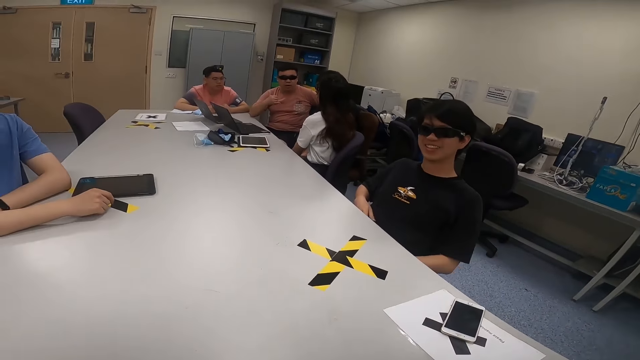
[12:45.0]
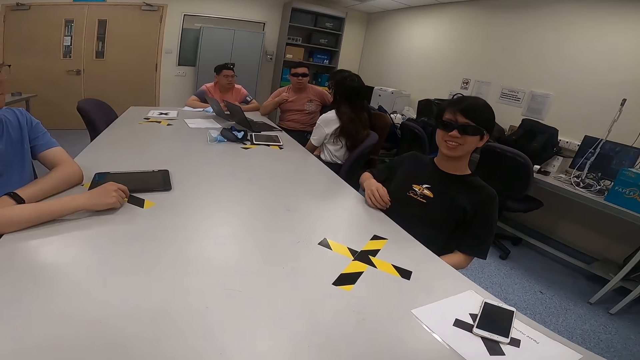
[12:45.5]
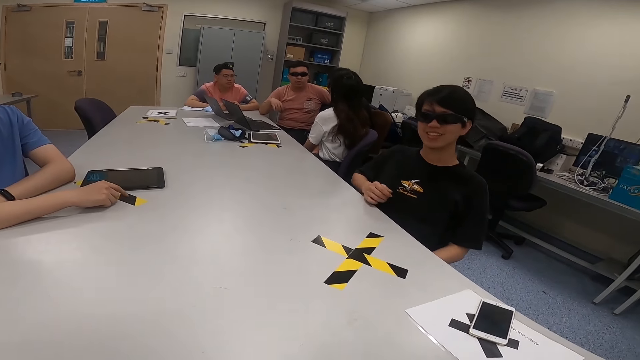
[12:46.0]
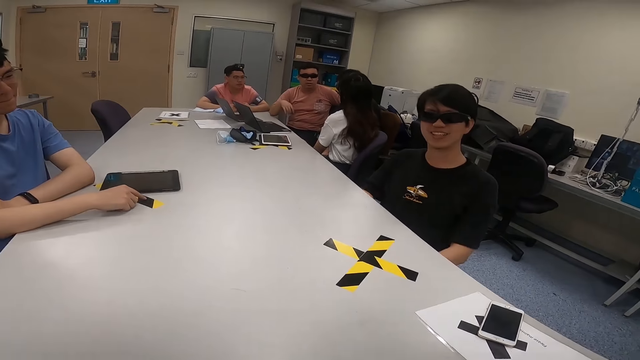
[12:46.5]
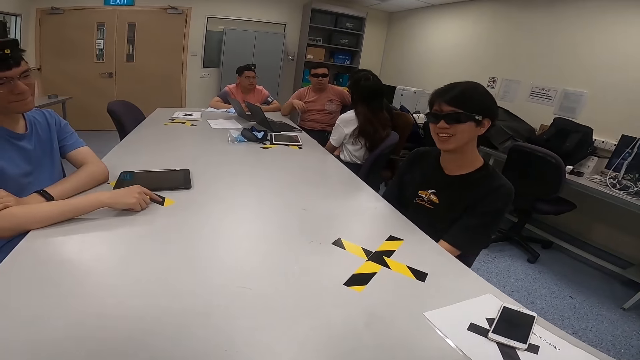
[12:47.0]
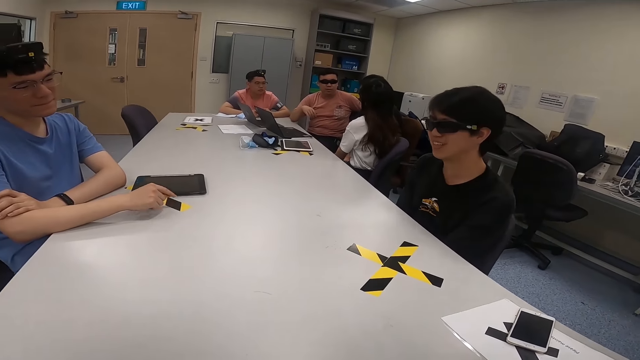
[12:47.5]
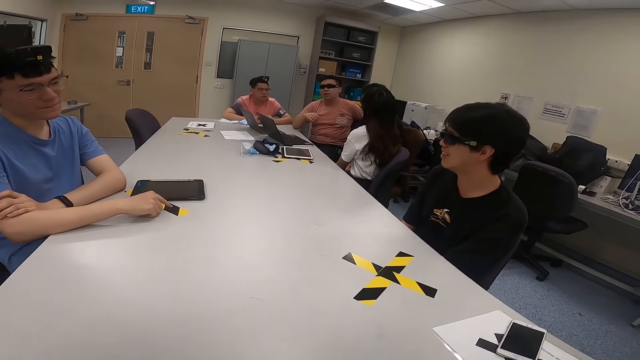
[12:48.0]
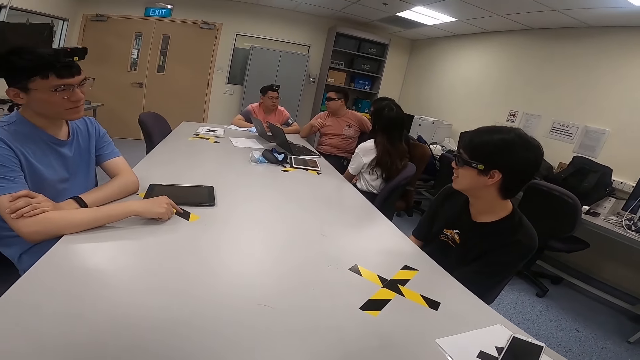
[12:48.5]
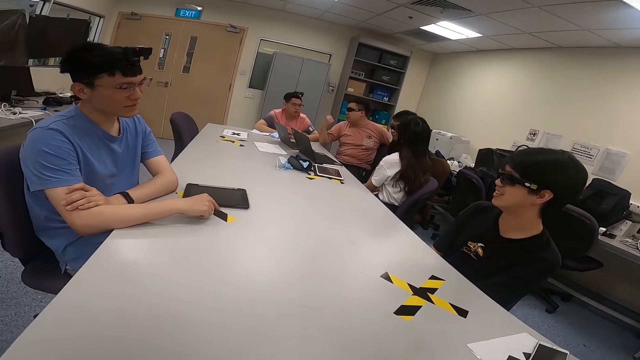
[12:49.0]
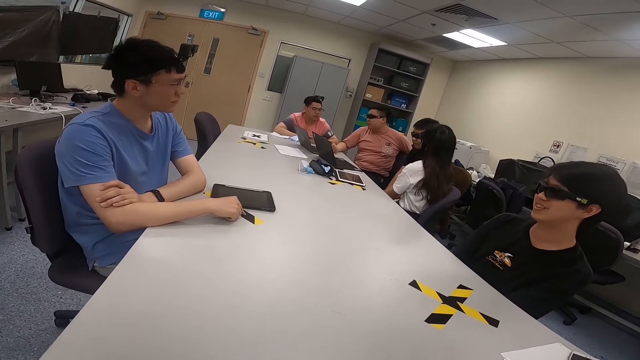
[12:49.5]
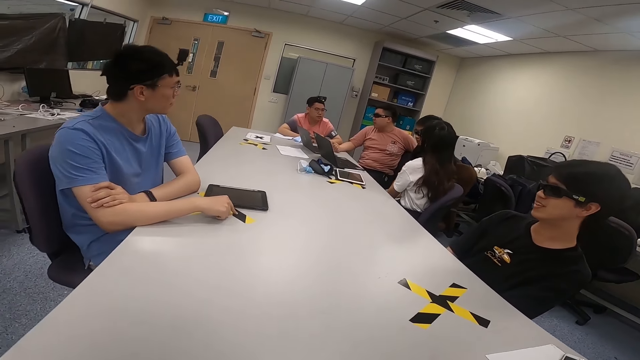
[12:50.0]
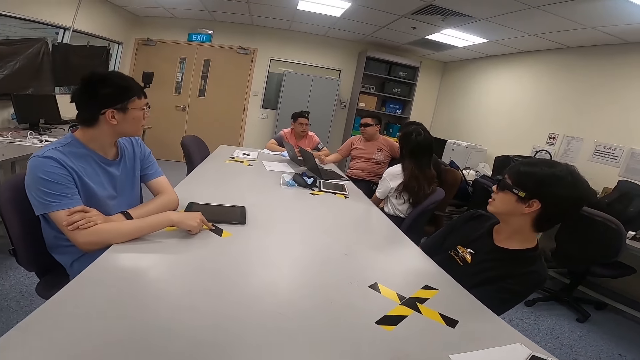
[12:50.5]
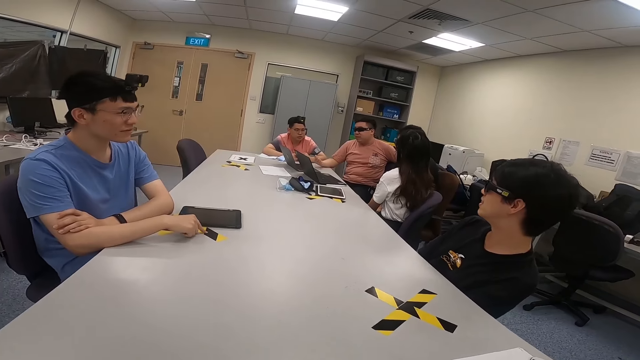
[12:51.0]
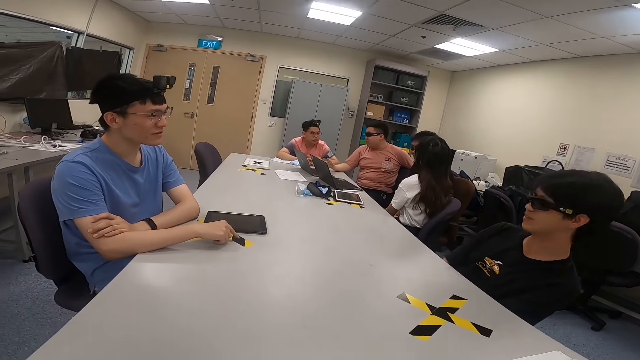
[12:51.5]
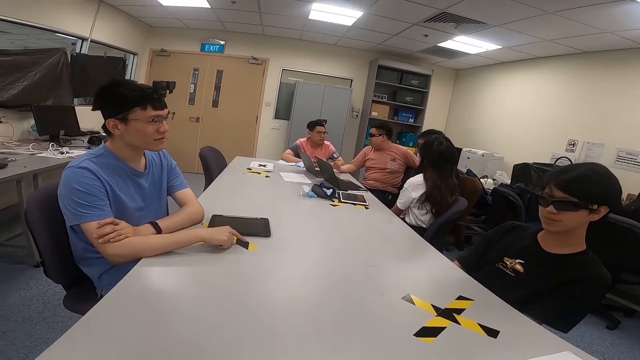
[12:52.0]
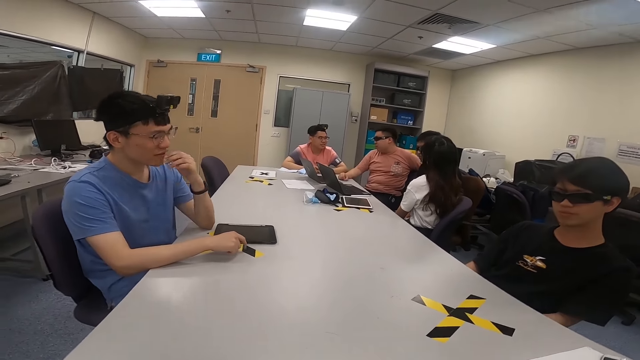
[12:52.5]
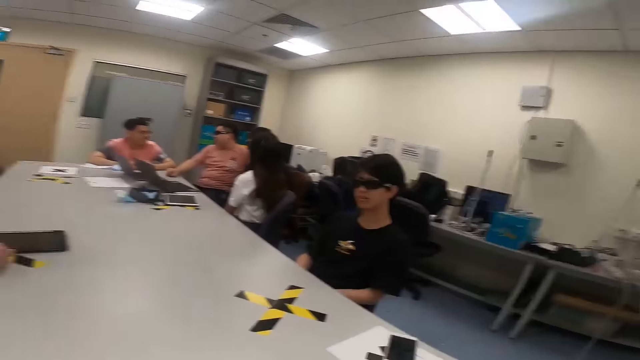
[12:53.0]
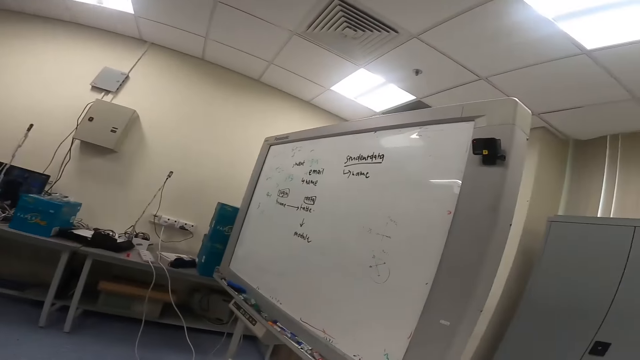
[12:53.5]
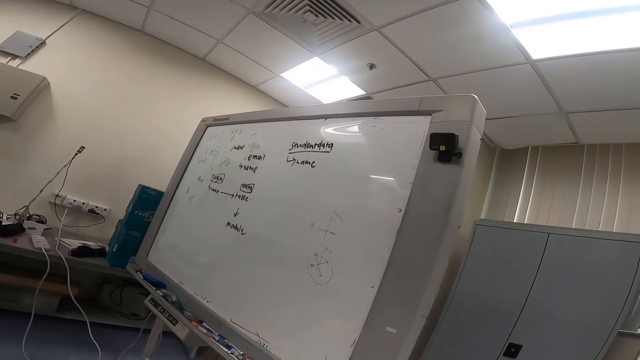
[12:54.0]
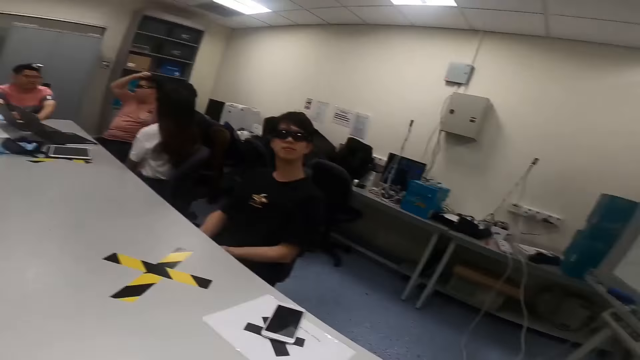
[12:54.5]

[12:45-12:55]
A man holds his arms. A second man puts his hands on the table and removes his hands on the table. A third man moves his hand. The first man taps the table with his fingers. The third man looks at a person. The first man looks to his left. The second man looks to his right. The camera wearer looks at the first man. The first man looks at the second man. The first man touches his nose and holds his mouth. The camera wearer looks at the whiteboard.

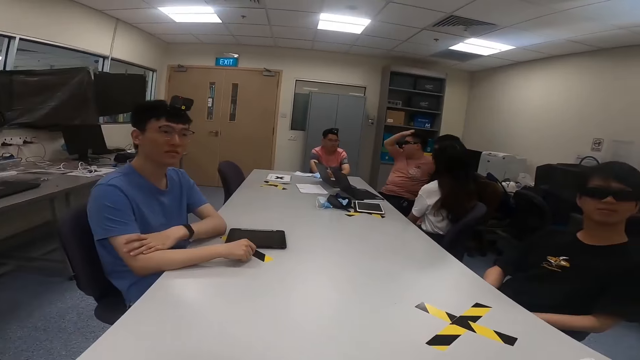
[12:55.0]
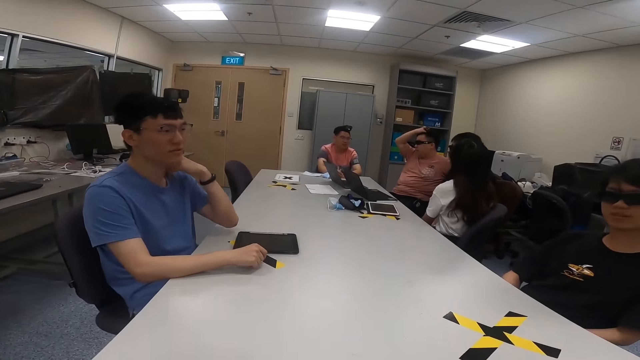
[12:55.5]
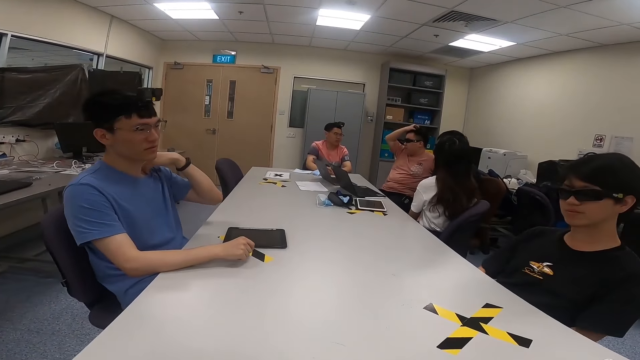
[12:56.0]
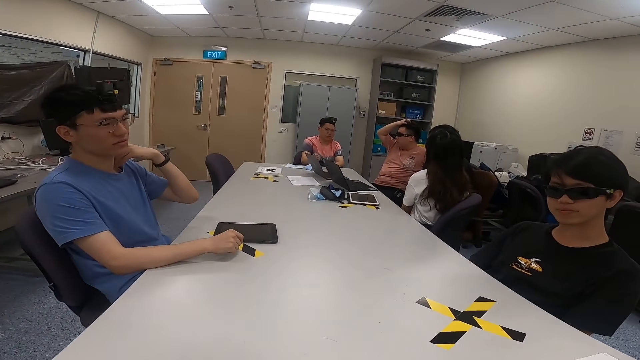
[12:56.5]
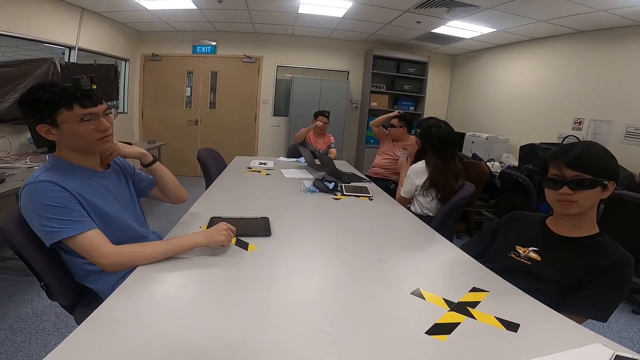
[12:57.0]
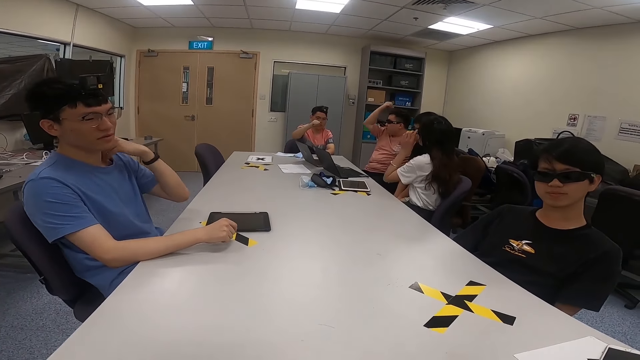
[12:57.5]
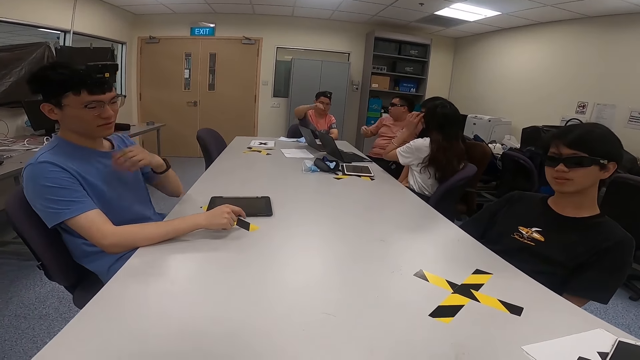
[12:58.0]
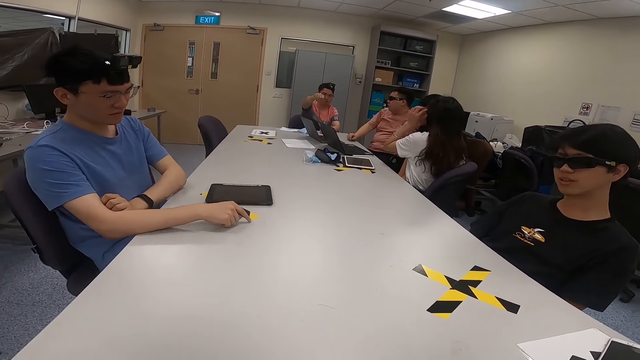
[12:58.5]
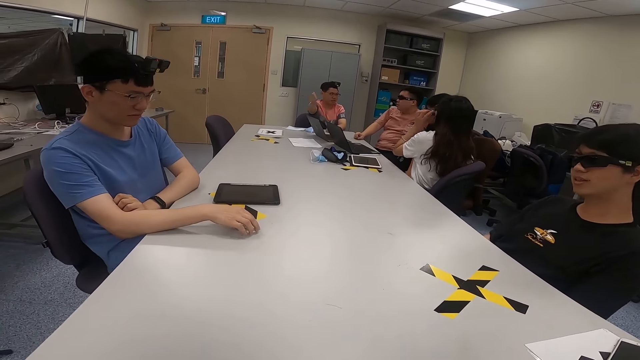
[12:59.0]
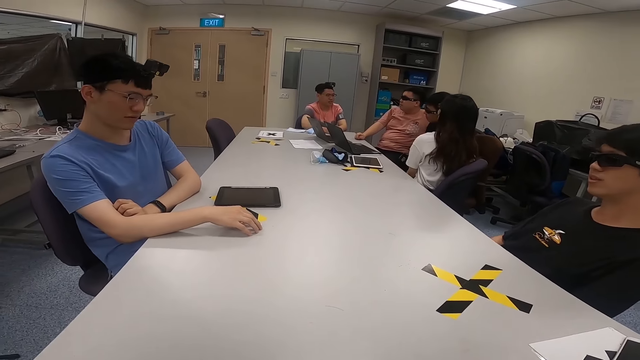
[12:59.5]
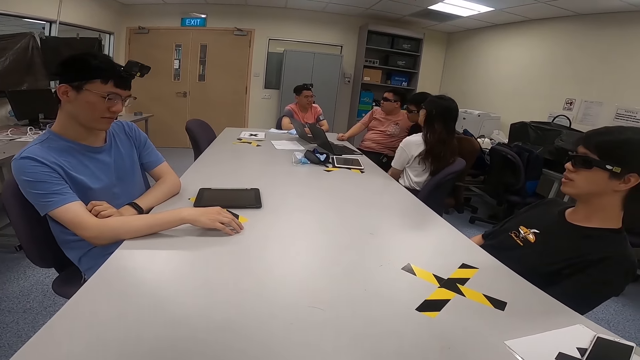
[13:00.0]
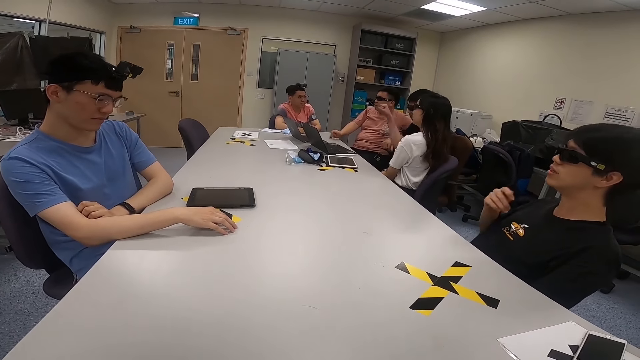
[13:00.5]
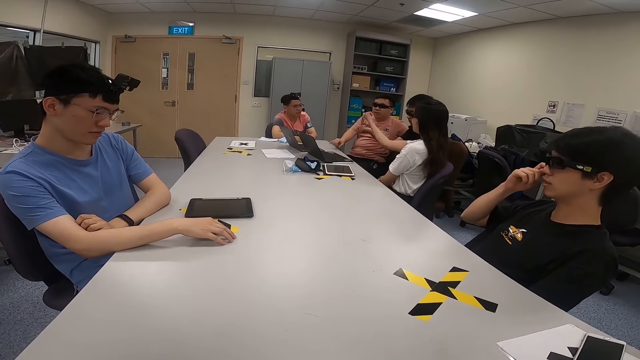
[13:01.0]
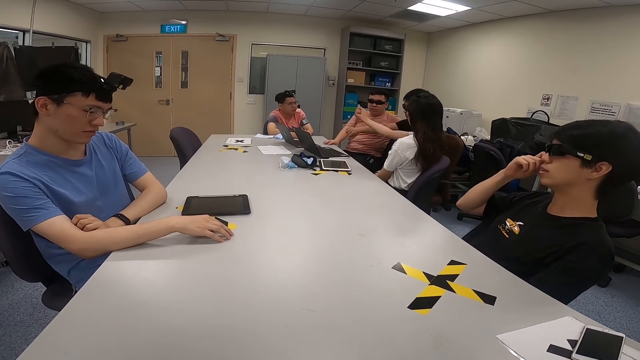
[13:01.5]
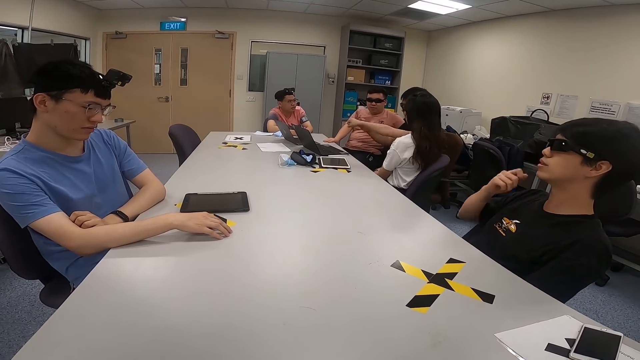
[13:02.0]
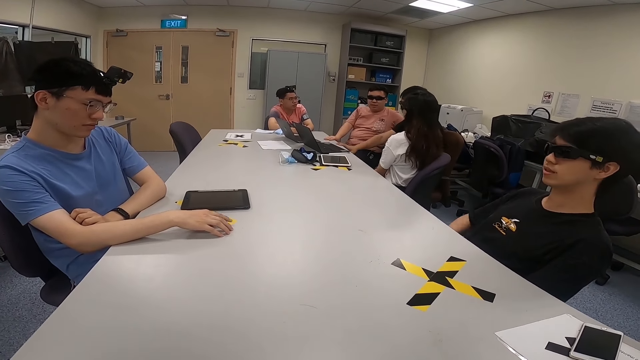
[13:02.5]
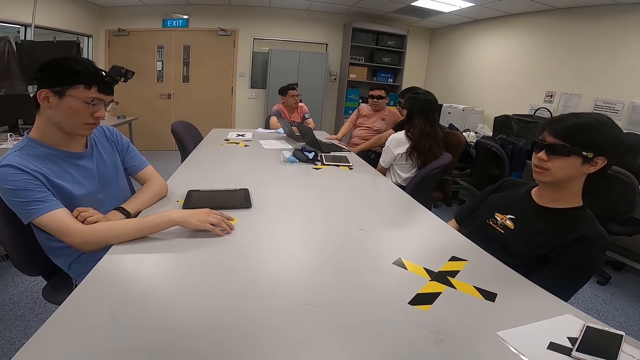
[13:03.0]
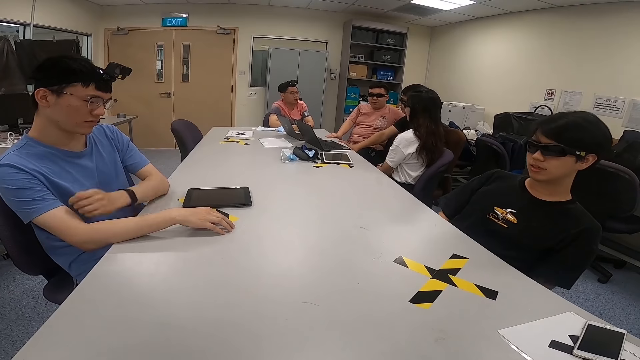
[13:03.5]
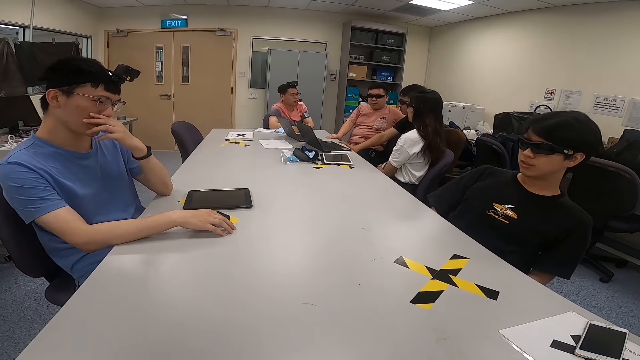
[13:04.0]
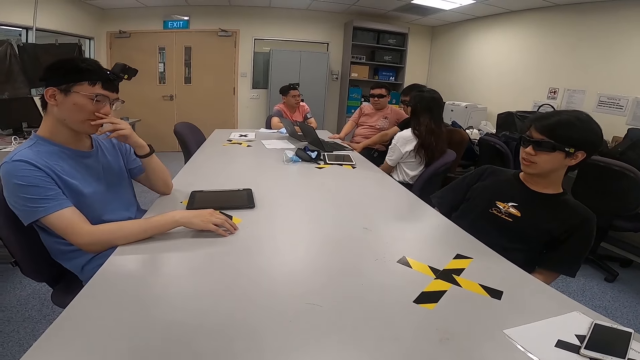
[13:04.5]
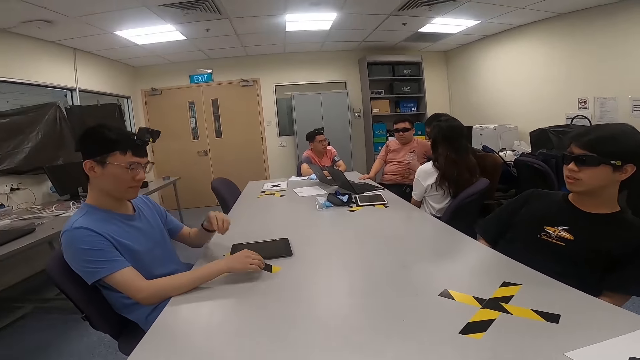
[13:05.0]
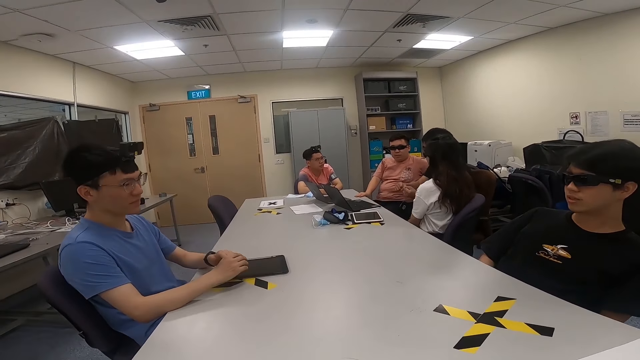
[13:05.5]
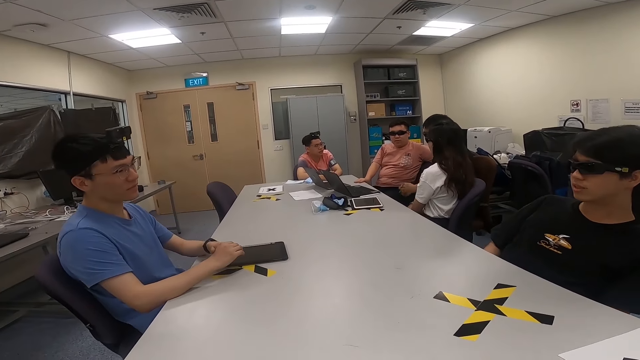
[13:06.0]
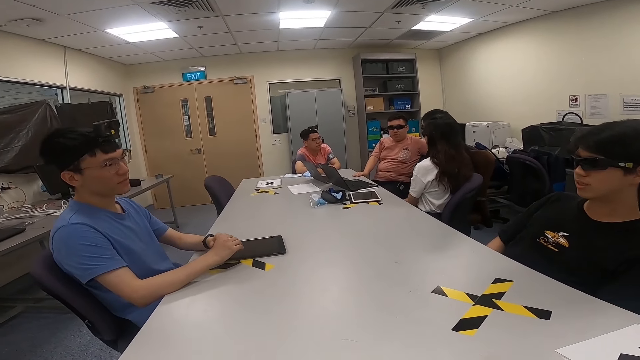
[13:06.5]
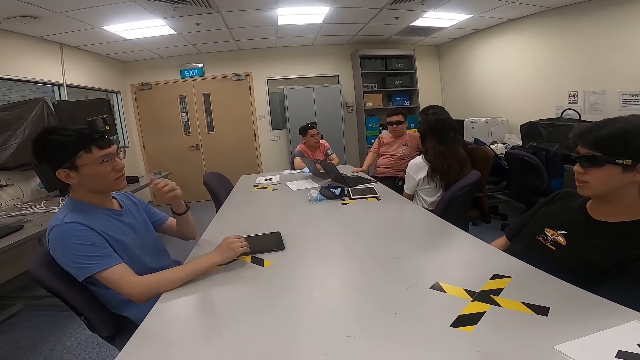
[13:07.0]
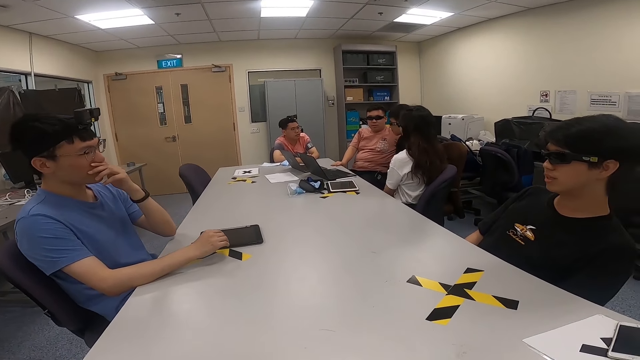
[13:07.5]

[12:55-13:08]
A man puts his hands on the table. A second man puts his hands on the table. A third man touches his head. A lady sits next to a fourth man. A fifth man sits next to the camera wearer. The first man scratches his neck. A sixth man moves his hand. A seventh man looks at the camera wearer. The lady touches her hair. The second man stretches his hand. An eighth man looks at the sixth man. The lady shakes her hand. The fourth man moves his hands. The seventh man scratches his face. The eighth man shakes his hand. The first man taps his finger on the table. The camera wearer looks at the seventh man. The first man touches his nose. The lady swings her chair. The first man holds his mouth. The seventh man swings his chair. The first man holds his hands together. The eighth man swings his hands. The first man touches his nose.
